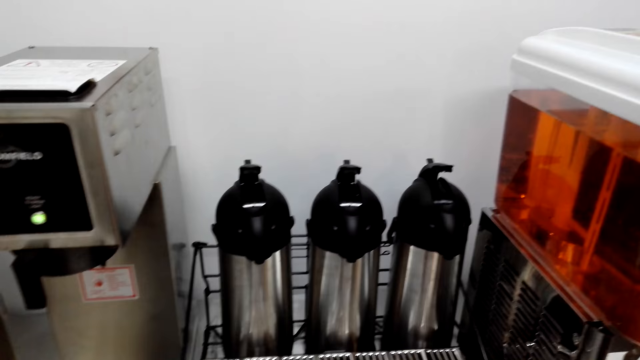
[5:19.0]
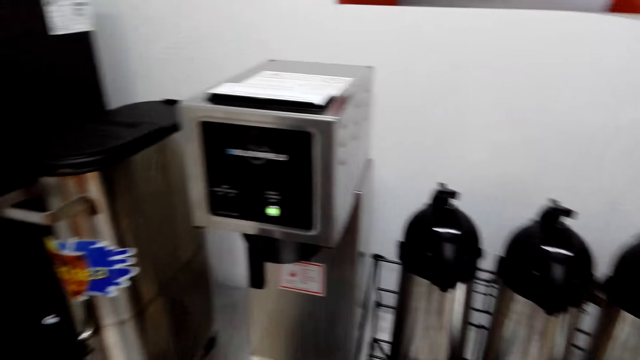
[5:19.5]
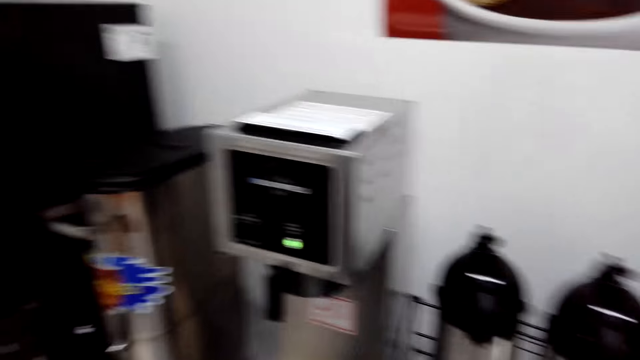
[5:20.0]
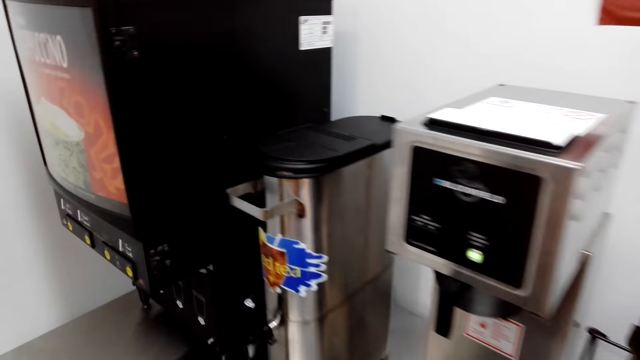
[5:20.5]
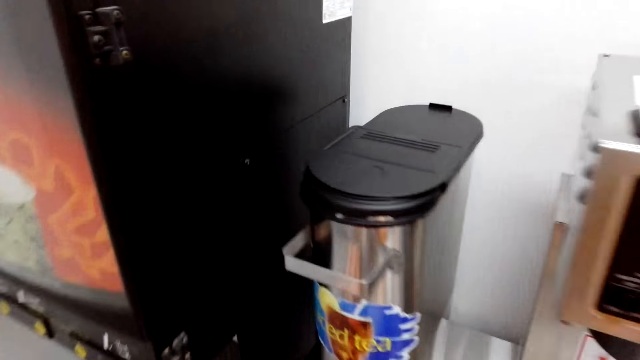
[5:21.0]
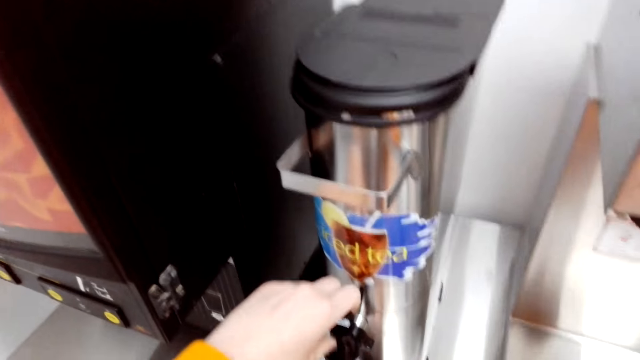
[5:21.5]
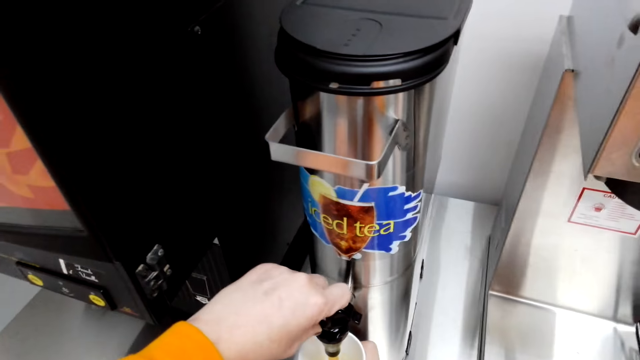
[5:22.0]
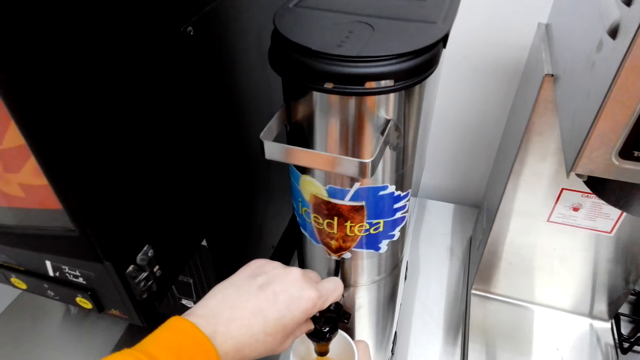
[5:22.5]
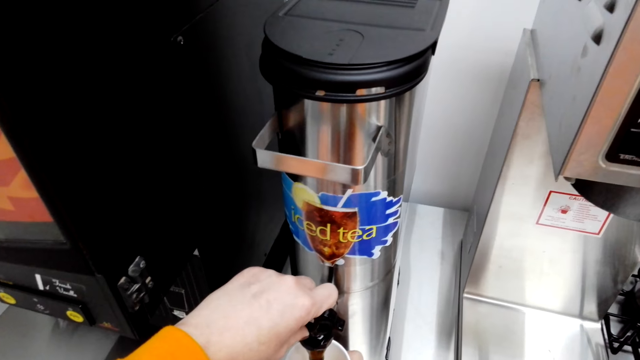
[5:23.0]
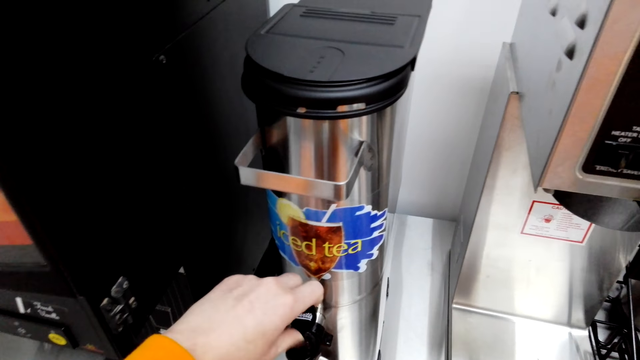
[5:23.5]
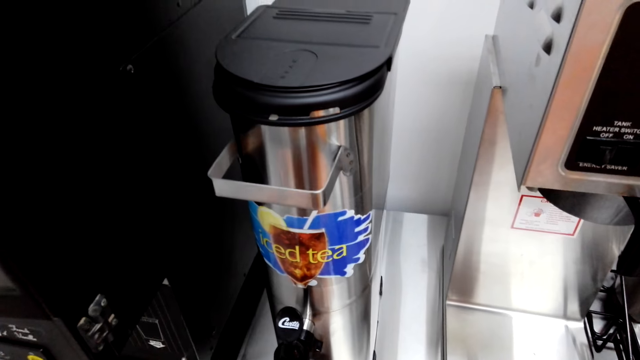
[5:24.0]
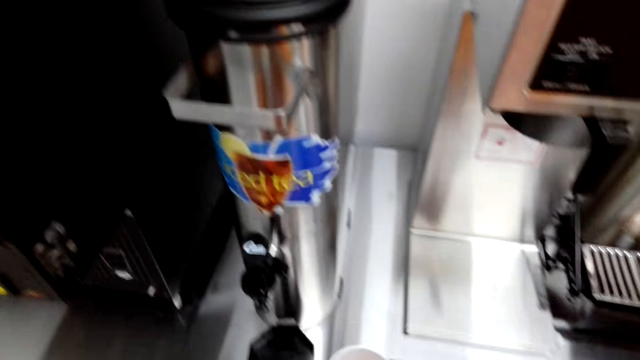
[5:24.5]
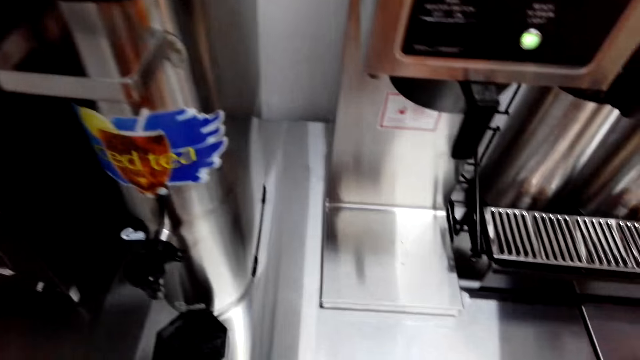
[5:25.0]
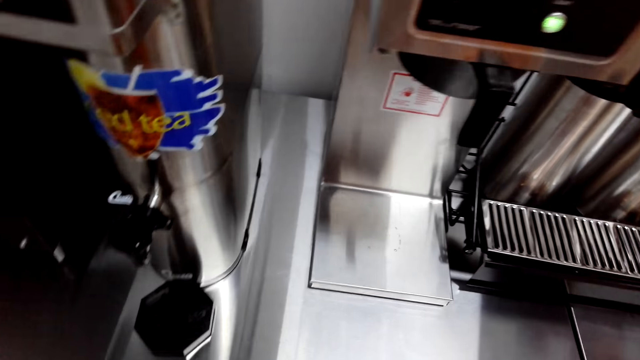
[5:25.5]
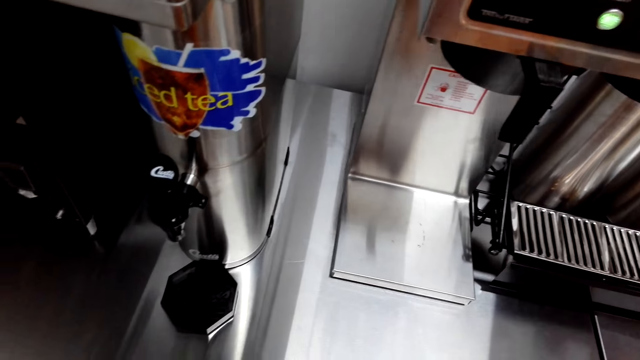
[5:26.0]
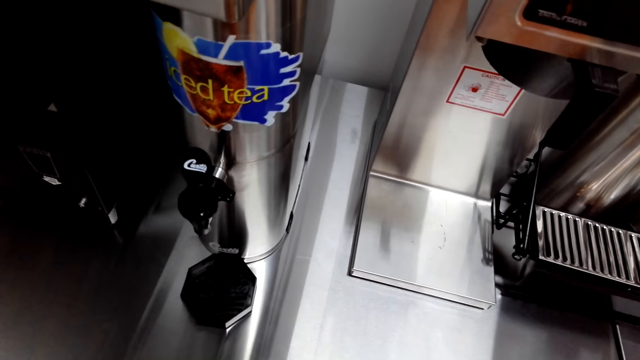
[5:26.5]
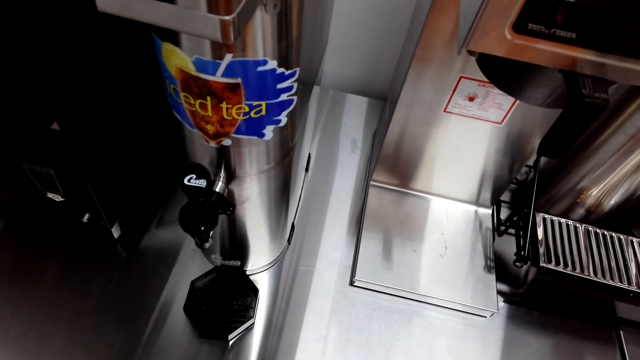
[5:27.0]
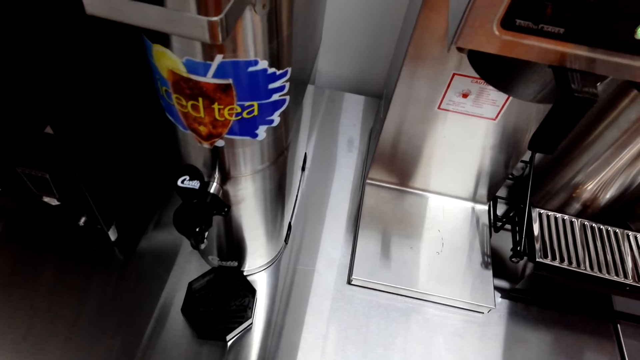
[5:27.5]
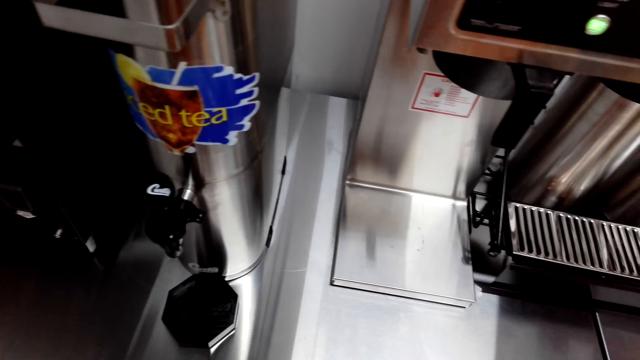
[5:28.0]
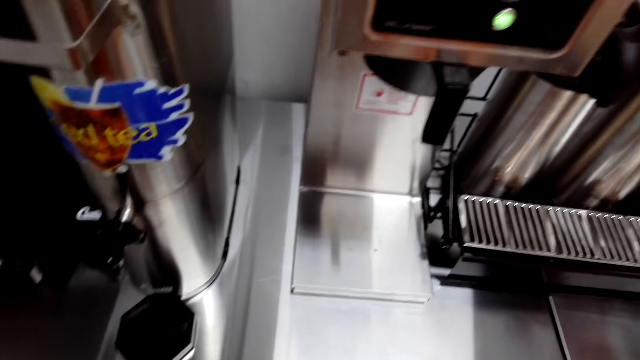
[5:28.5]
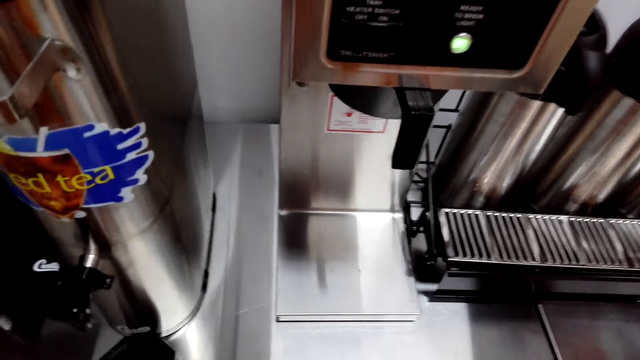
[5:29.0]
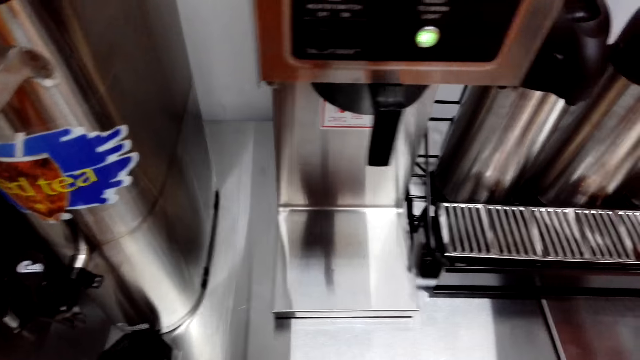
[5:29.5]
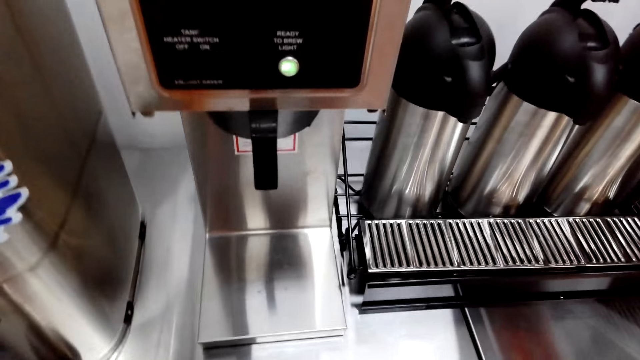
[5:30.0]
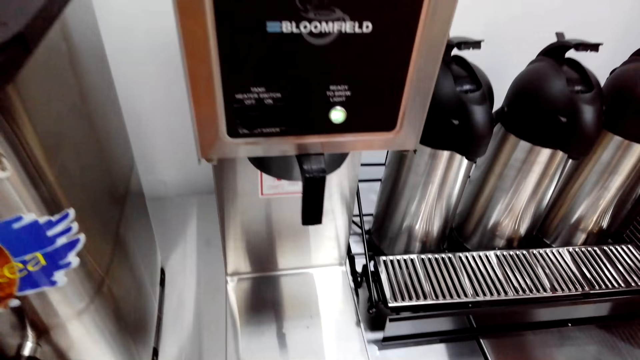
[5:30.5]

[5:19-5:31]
The camera wearer pours iced tea in a plastic cup.

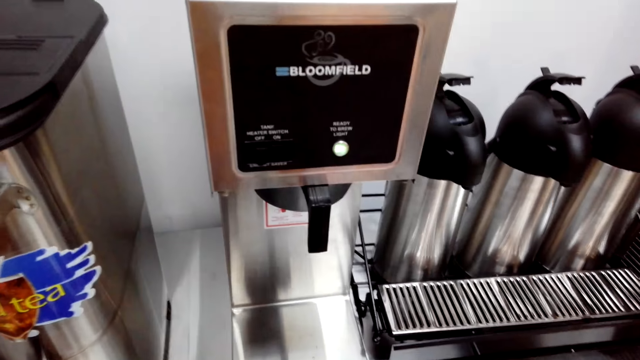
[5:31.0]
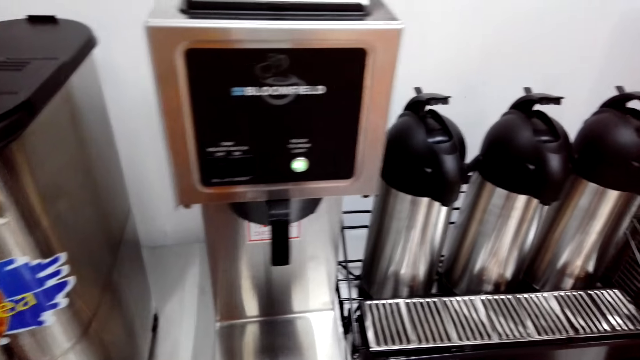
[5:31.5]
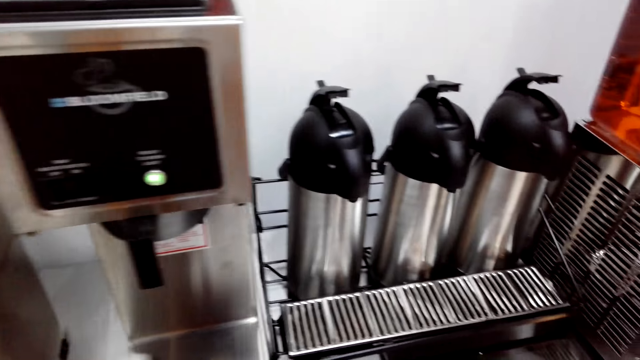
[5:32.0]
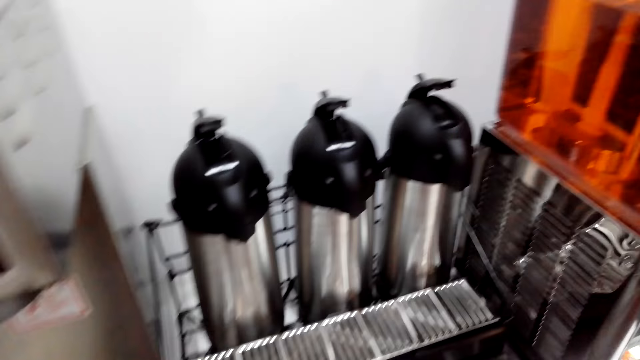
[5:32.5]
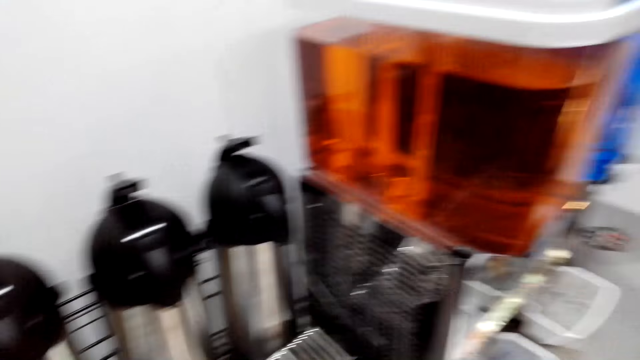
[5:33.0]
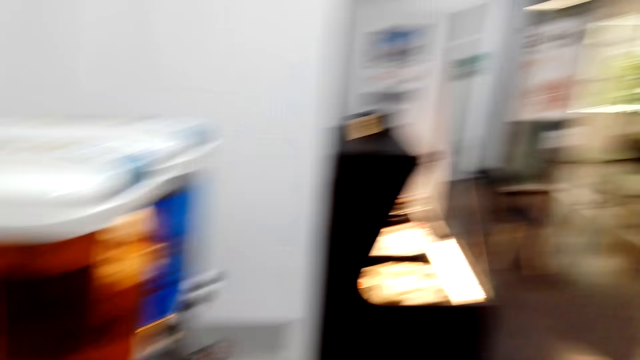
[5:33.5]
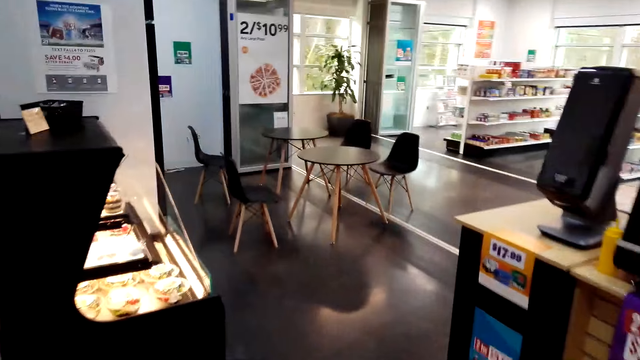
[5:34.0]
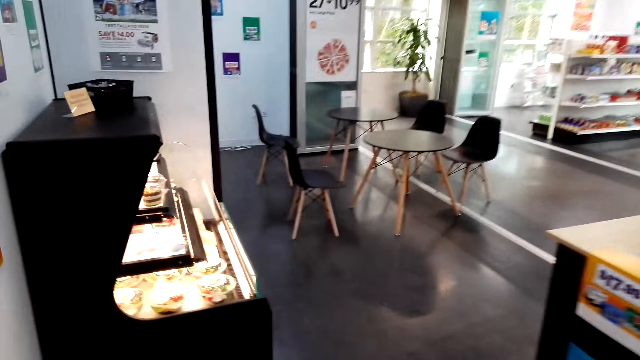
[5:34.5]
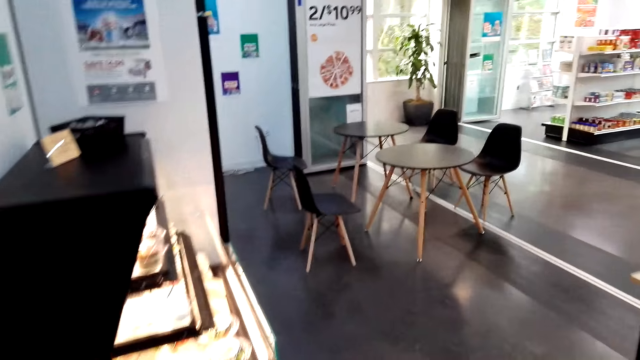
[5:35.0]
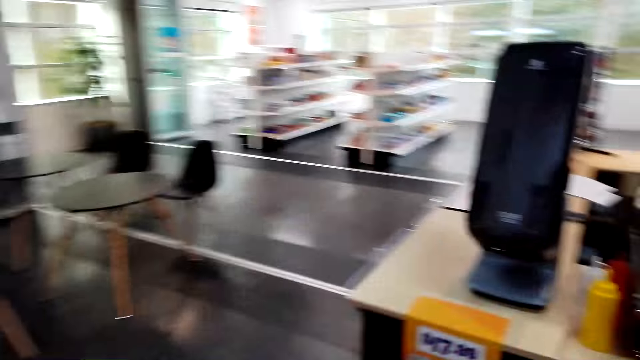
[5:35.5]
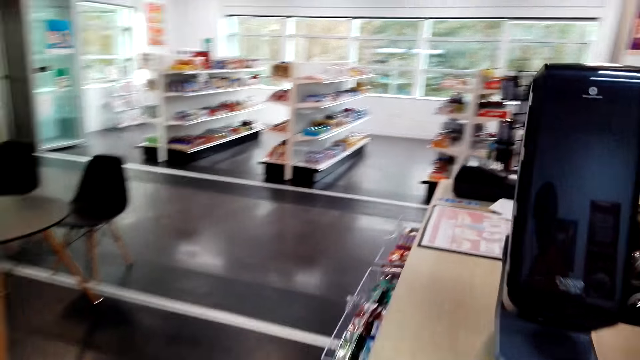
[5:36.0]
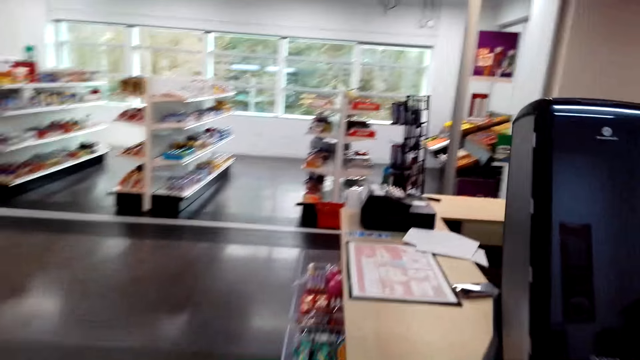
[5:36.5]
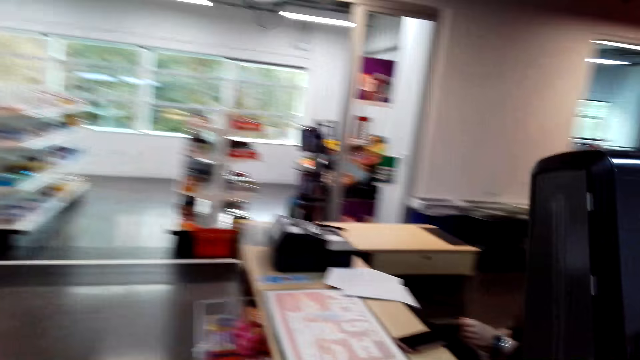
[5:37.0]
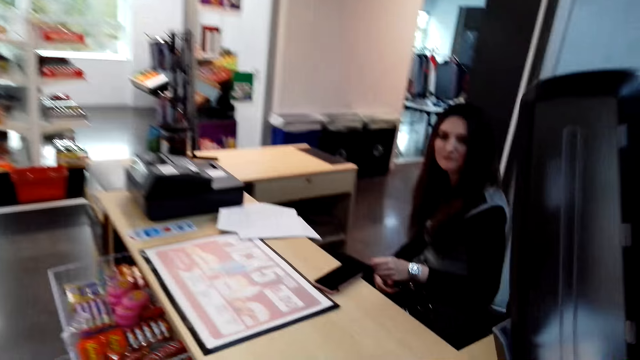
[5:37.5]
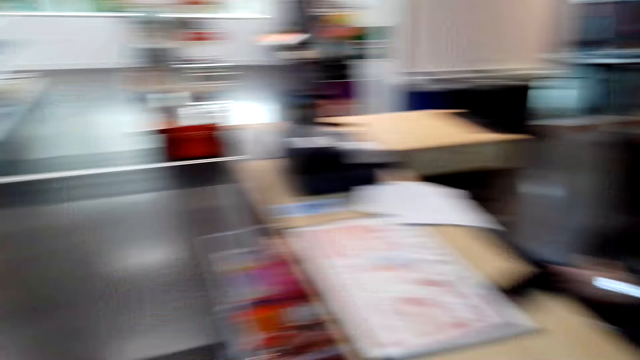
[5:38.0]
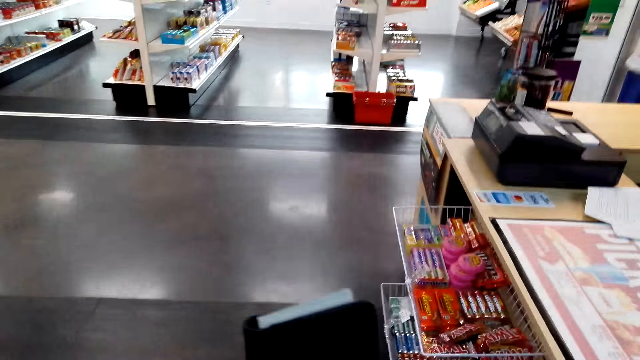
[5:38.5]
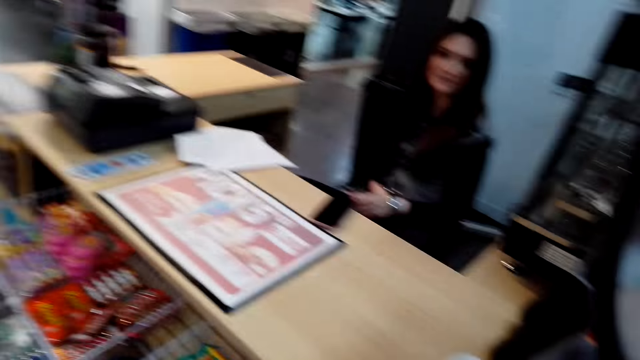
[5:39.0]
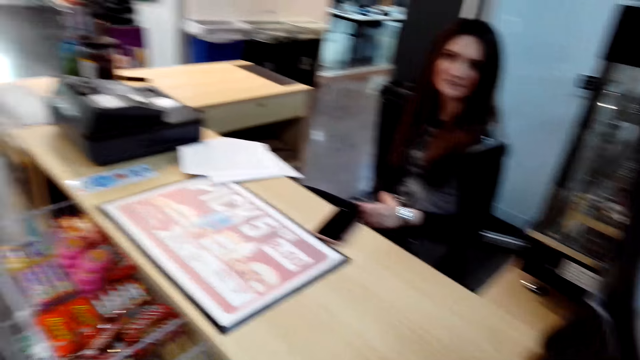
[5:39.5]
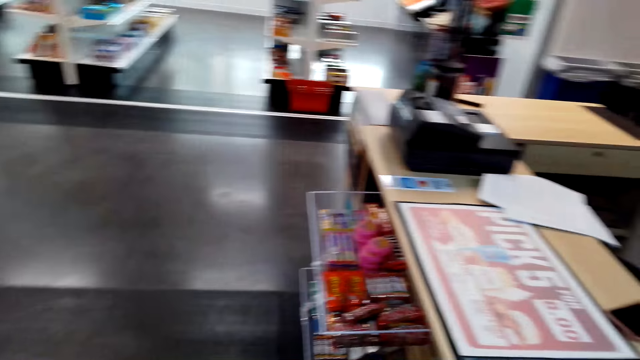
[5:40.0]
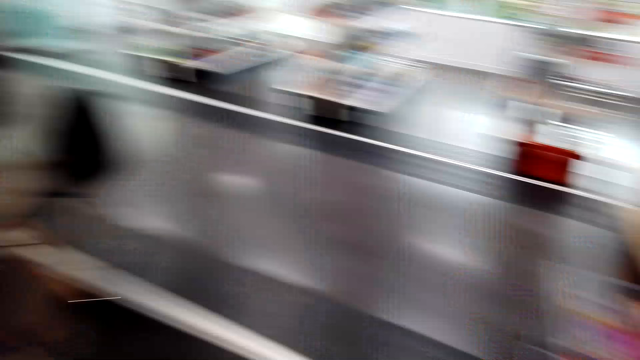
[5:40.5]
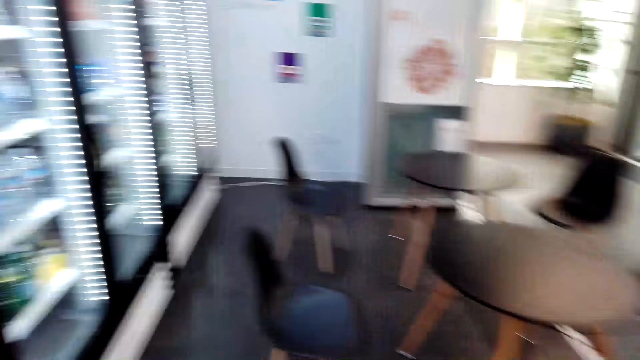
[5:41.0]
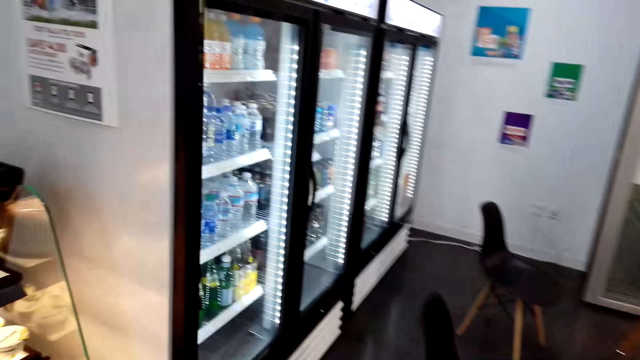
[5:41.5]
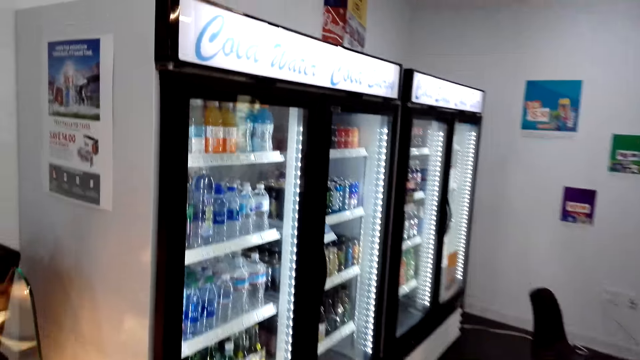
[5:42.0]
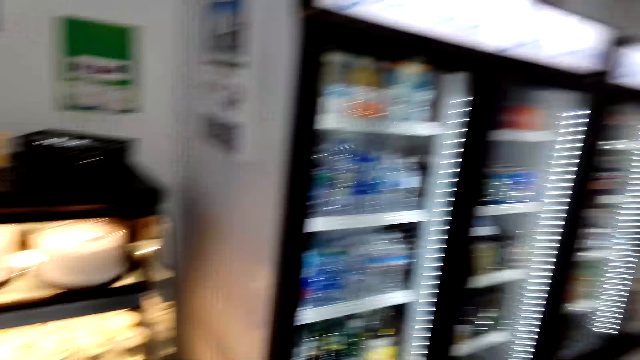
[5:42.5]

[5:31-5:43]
The camera wearer walks around the store. They talk with a cashier. They look around the store.
